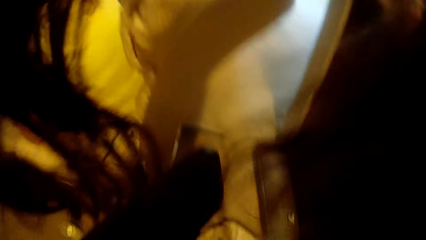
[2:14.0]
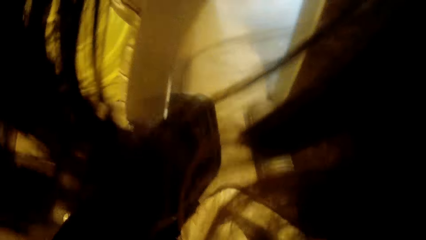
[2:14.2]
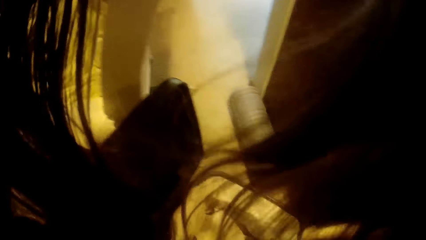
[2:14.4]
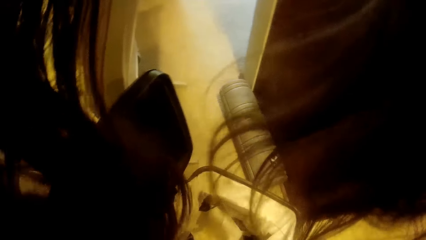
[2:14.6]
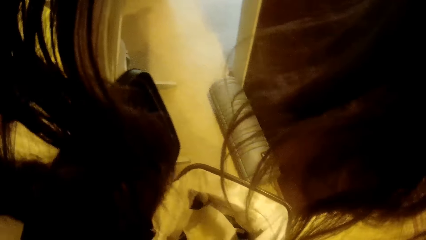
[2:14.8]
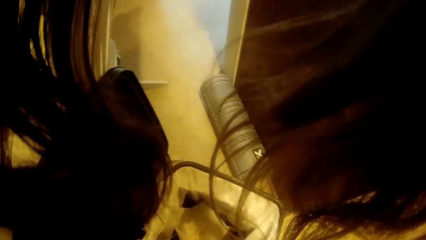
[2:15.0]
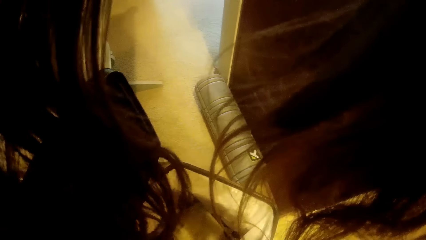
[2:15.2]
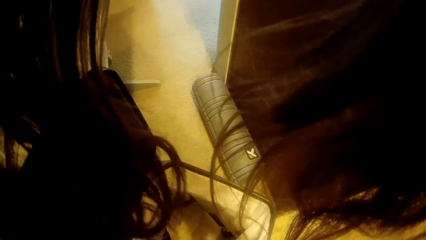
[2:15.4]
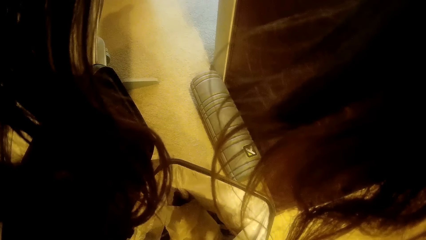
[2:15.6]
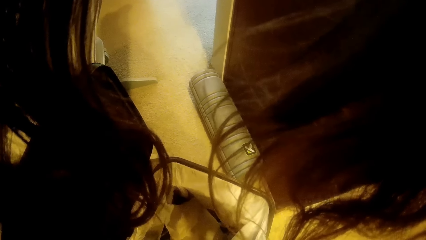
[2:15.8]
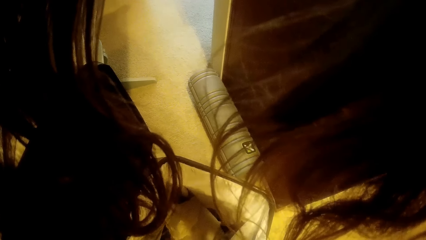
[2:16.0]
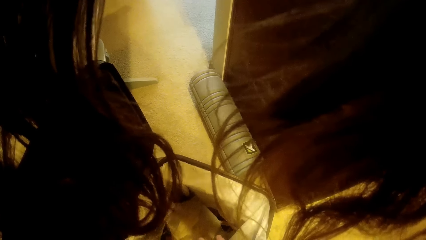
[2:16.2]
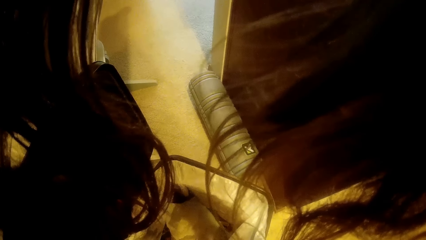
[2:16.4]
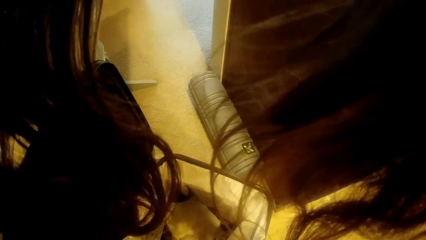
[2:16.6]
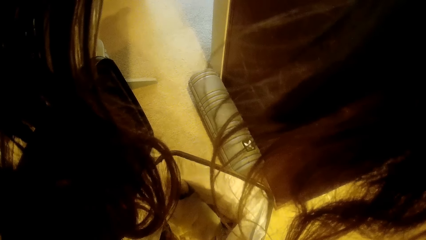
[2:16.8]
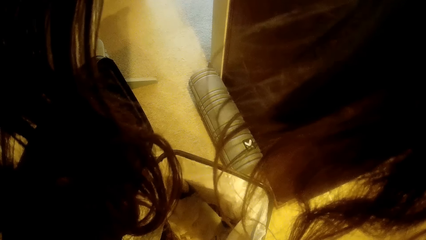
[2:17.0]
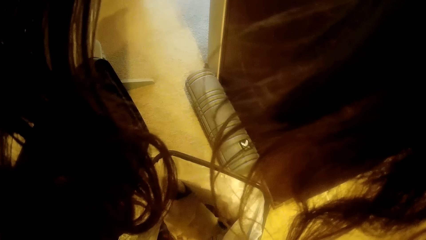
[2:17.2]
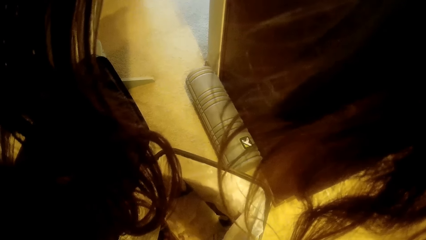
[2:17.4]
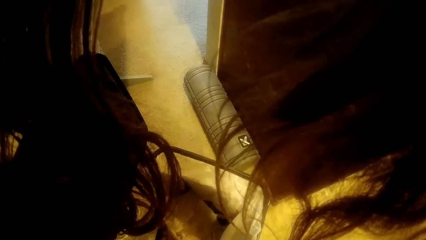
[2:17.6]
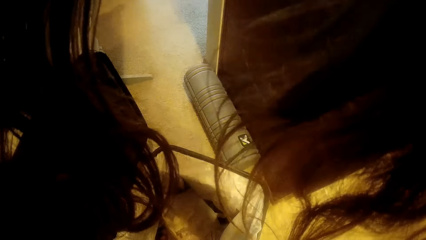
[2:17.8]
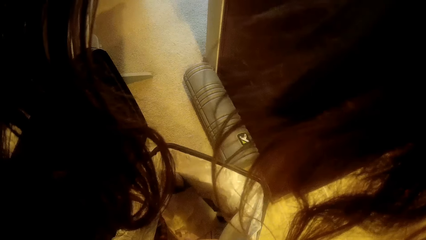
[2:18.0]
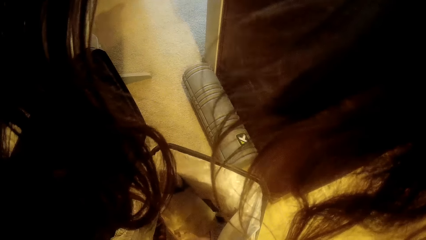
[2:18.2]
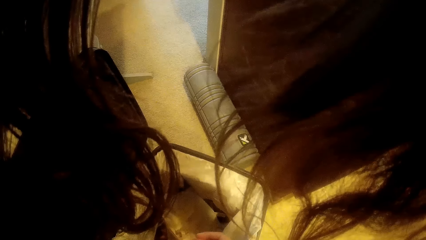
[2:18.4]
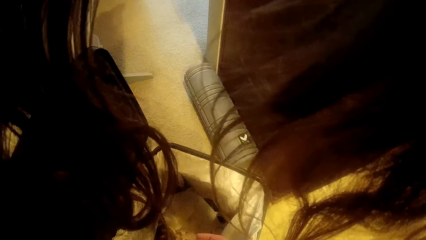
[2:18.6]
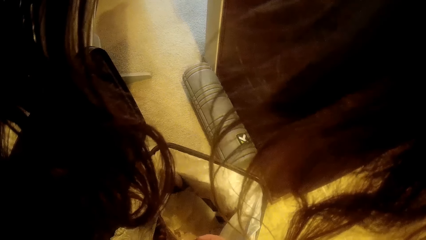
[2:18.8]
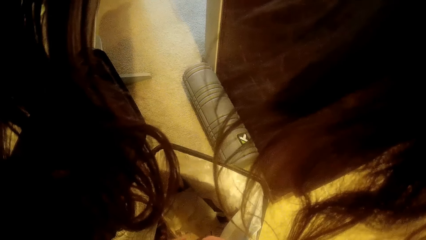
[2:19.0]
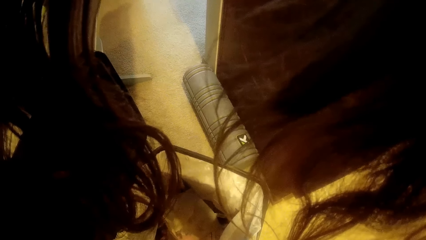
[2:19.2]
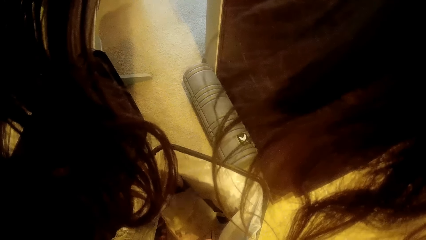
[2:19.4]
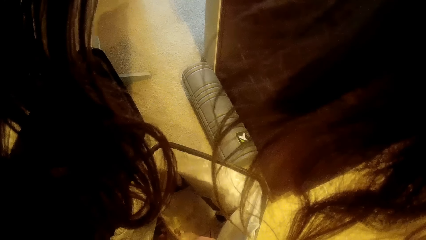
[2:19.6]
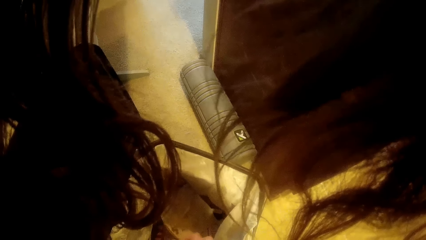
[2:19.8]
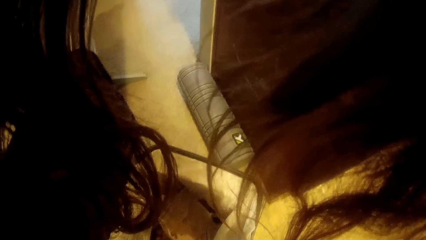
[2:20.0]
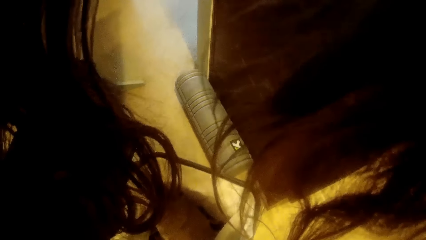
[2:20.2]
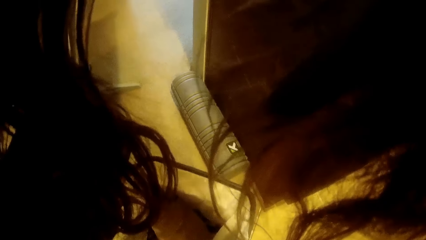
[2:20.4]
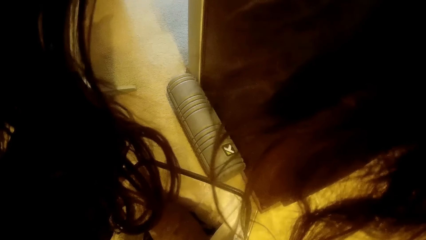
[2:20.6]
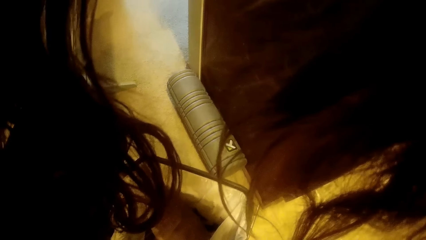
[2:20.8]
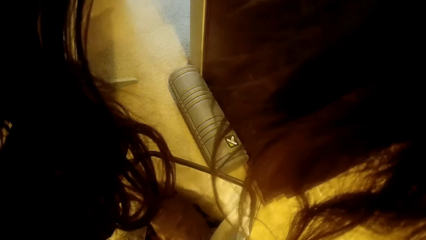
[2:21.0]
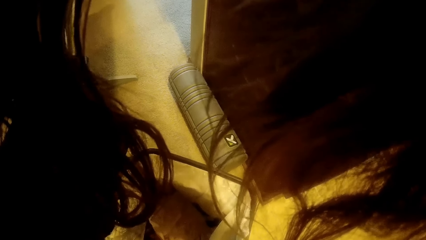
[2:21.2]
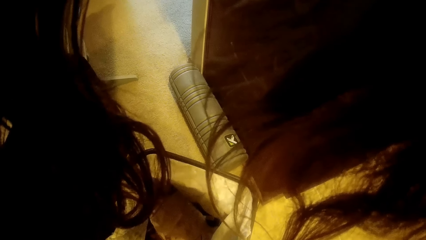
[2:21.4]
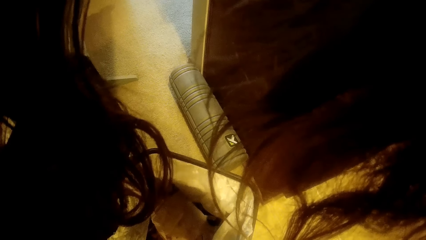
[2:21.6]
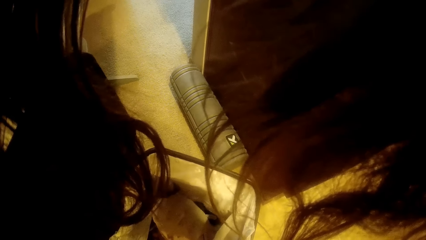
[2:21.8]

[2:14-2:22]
The camera wearer puts trash into the trash can.

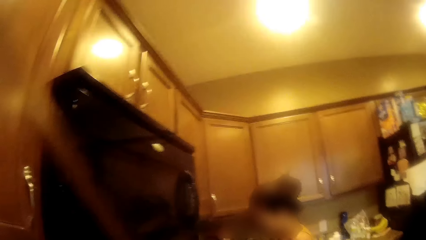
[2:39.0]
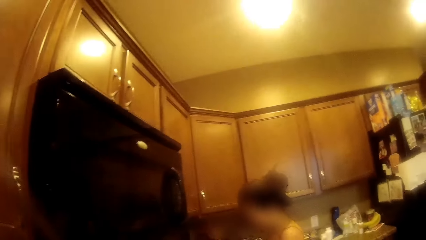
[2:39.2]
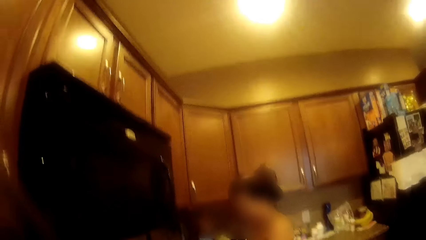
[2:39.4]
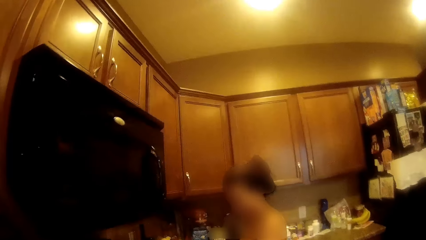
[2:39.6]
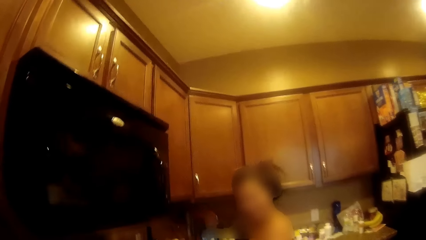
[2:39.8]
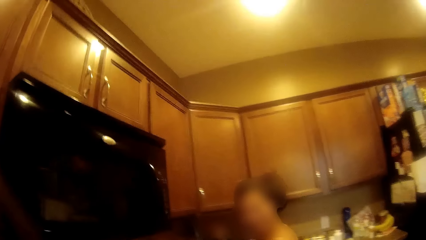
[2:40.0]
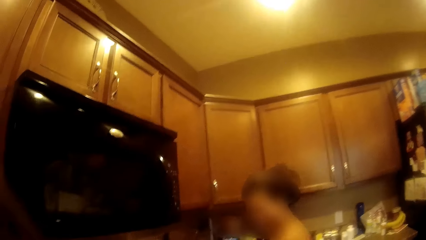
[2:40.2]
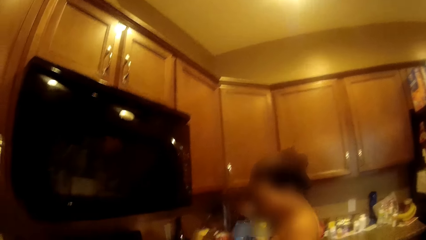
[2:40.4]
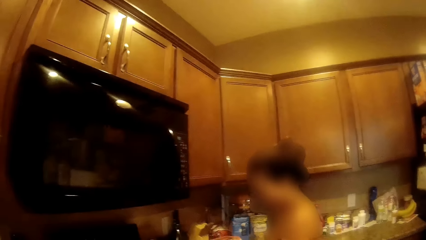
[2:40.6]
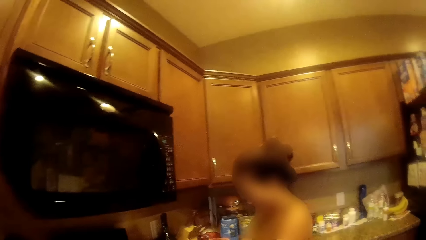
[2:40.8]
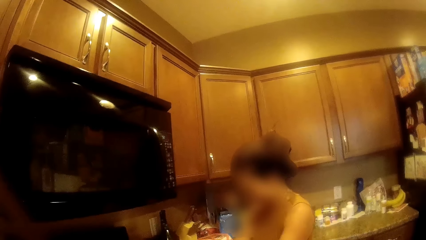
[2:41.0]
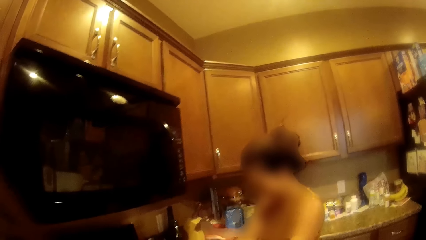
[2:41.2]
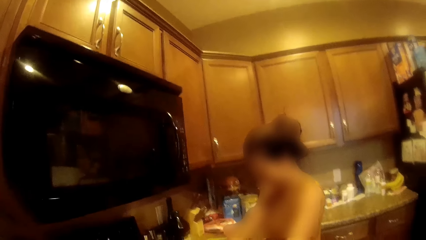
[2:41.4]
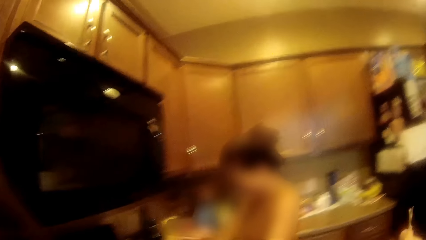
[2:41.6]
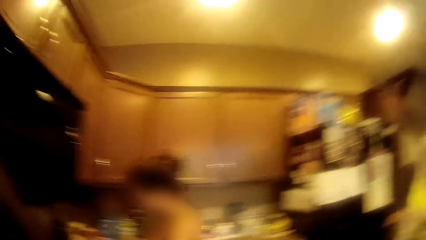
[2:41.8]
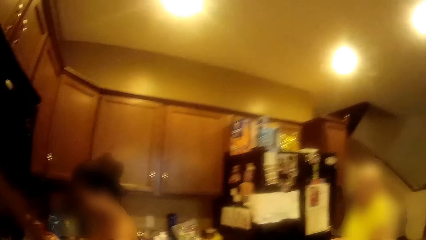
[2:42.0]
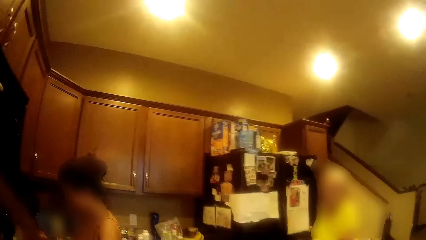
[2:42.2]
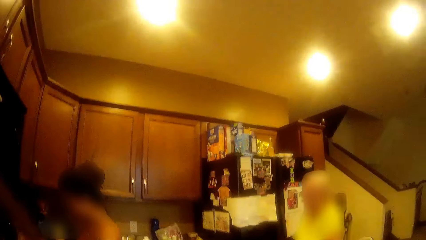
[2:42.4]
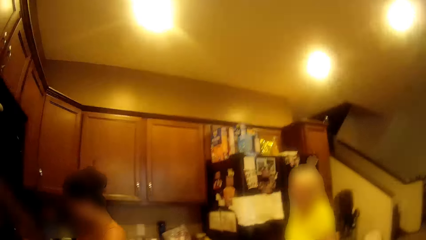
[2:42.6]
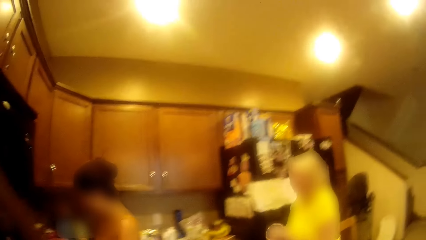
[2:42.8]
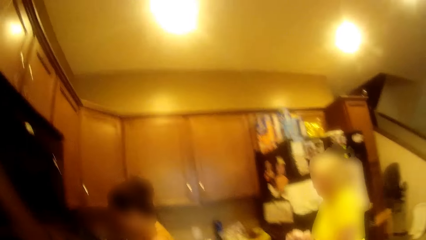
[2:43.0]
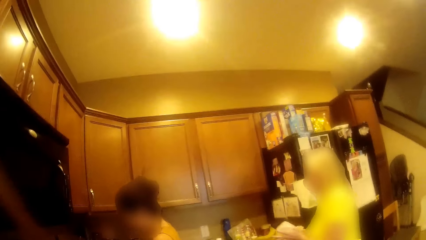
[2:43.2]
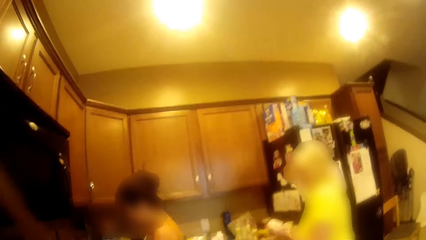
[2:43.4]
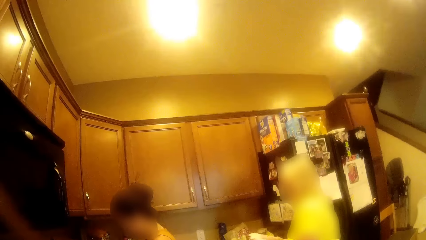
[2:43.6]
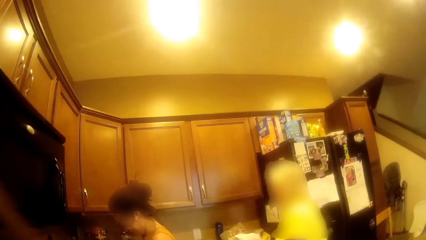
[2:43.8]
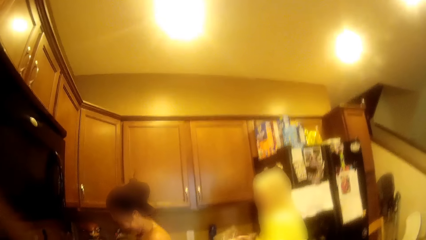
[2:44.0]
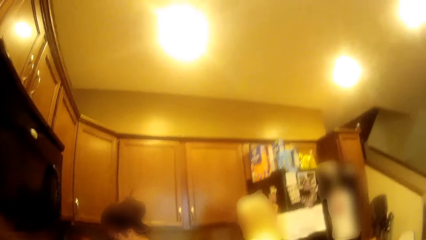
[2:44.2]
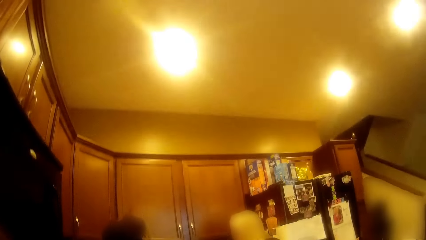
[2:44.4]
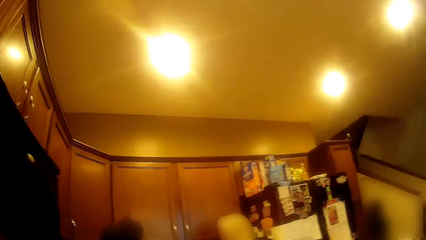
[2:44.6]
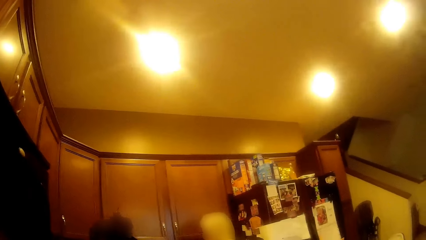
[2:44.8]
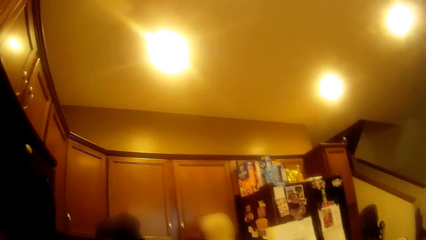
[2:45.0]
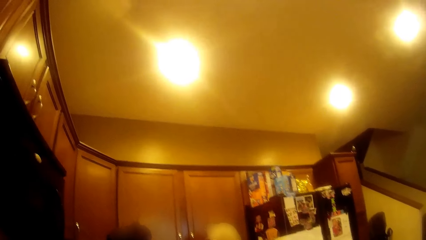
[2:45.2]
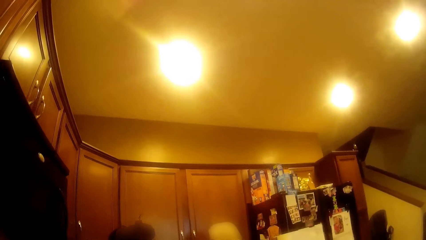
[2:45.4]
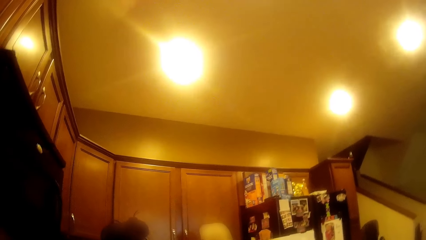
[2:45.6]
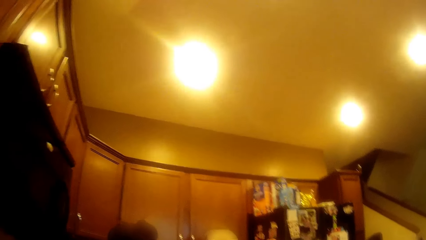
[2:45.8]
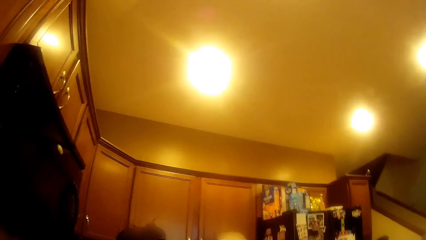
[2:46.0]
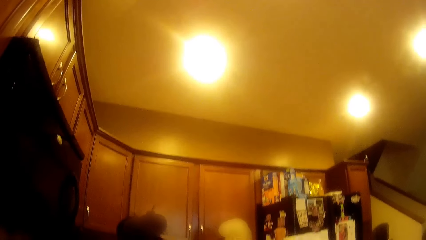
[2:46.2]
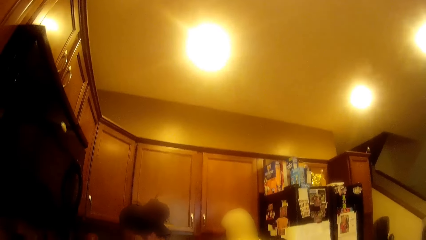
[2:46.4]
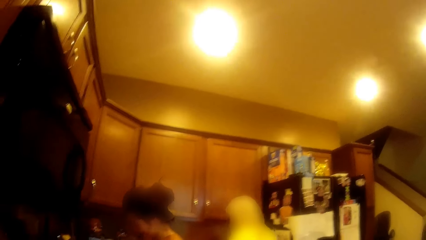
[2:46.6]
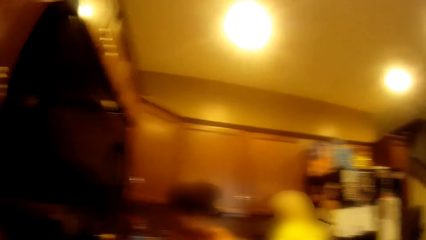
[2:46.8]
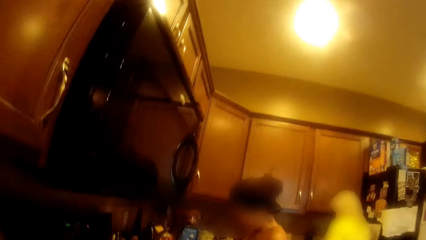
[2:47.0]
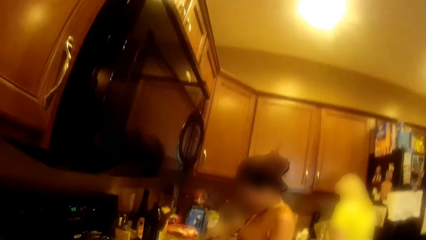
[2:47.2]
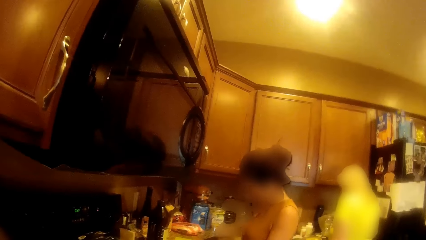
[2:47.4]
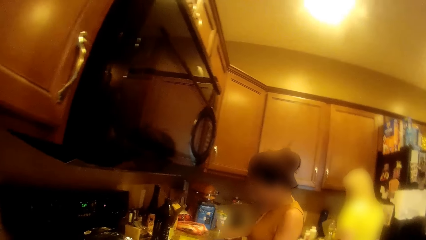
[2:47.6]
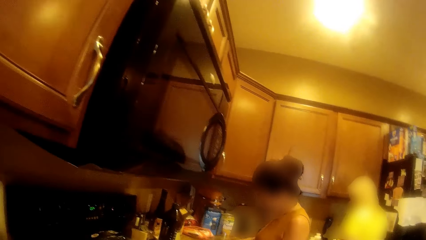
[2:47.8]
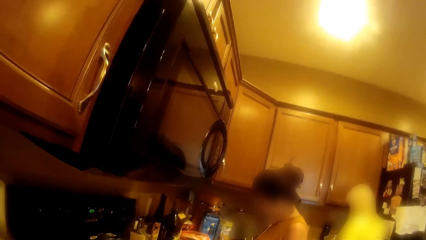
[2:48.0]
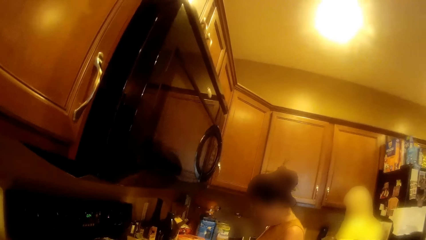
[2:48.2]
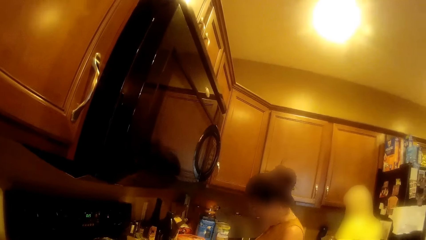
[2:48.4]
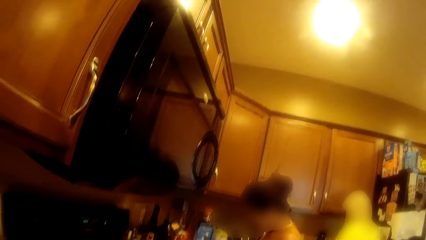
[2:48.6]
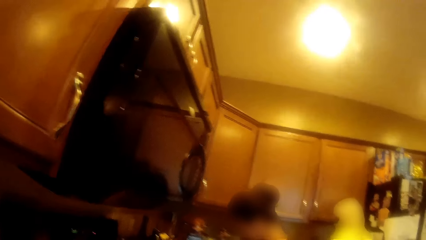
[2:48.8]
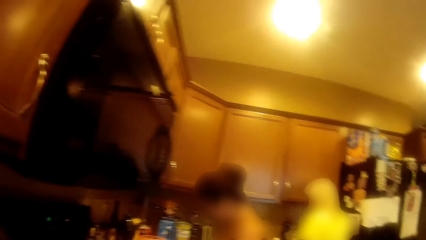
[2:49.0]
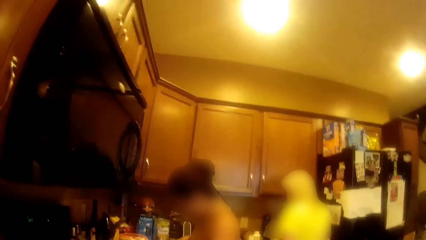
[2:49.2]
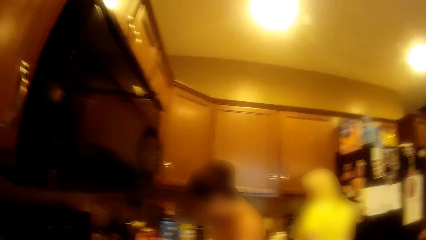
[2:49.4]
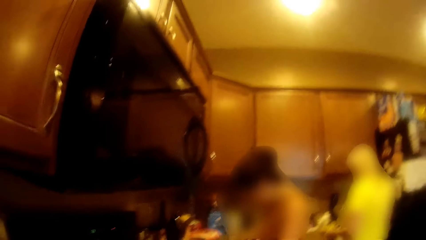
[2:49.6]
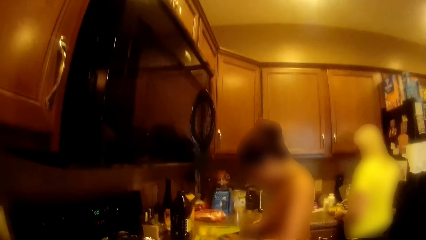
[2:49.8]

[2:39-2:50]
The camera wearer talks to a woman. The woman walks into the kitchen.
